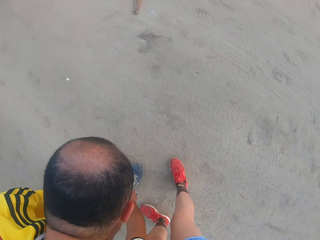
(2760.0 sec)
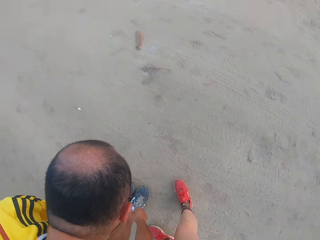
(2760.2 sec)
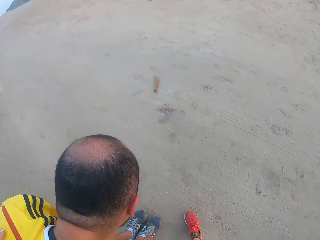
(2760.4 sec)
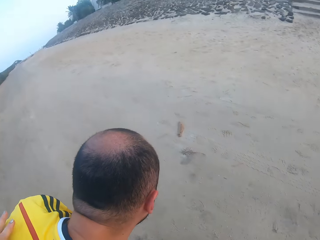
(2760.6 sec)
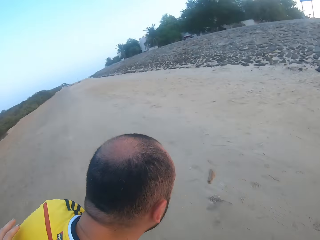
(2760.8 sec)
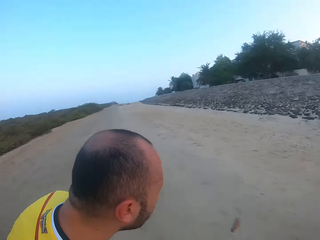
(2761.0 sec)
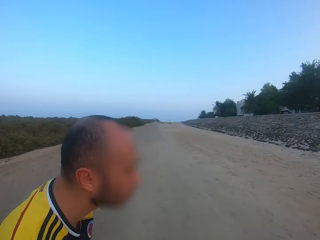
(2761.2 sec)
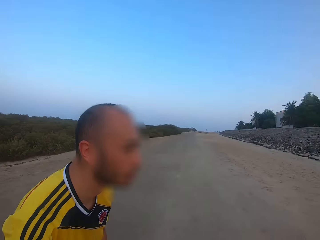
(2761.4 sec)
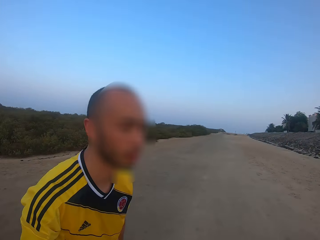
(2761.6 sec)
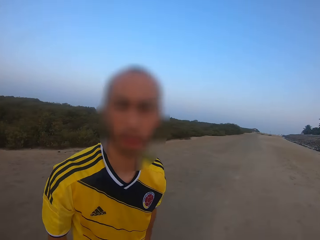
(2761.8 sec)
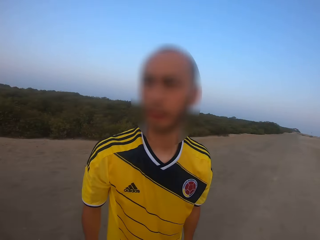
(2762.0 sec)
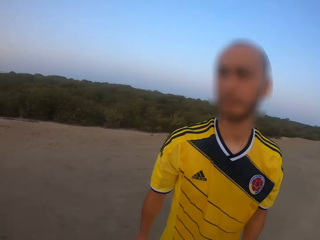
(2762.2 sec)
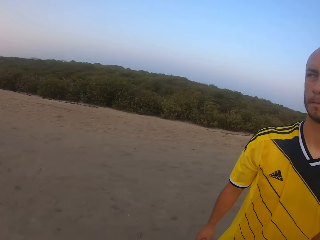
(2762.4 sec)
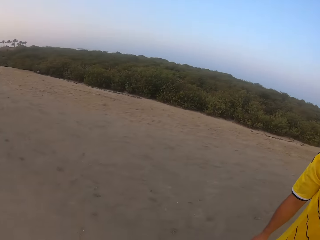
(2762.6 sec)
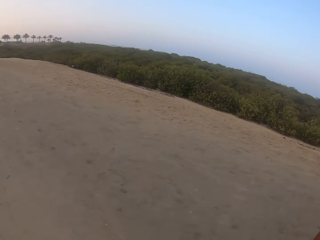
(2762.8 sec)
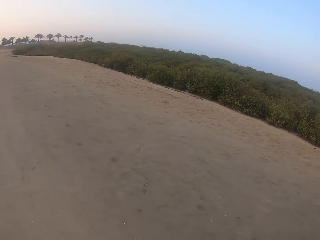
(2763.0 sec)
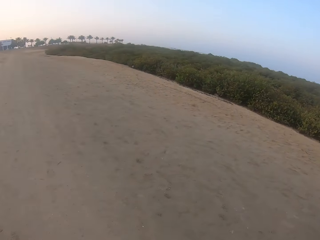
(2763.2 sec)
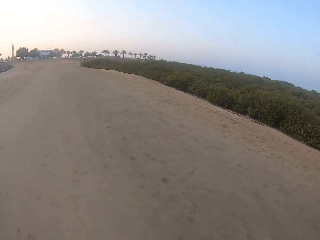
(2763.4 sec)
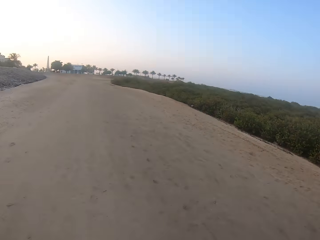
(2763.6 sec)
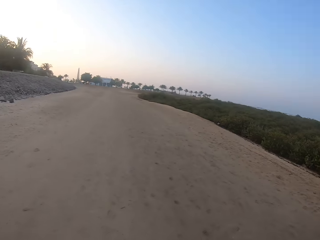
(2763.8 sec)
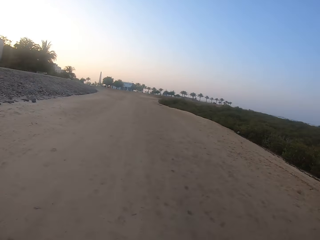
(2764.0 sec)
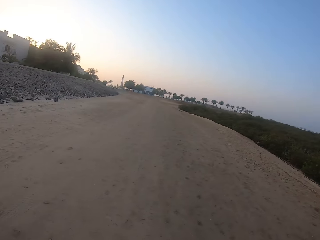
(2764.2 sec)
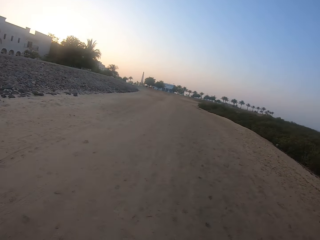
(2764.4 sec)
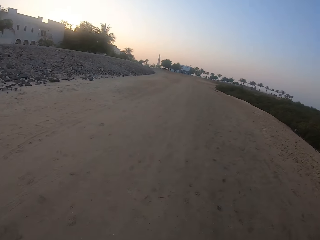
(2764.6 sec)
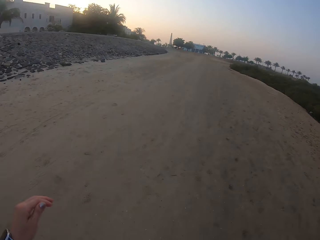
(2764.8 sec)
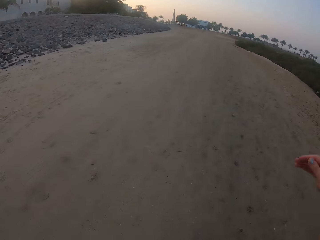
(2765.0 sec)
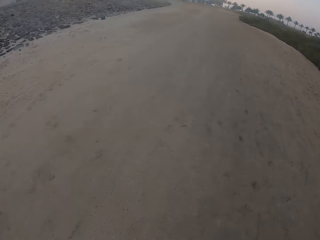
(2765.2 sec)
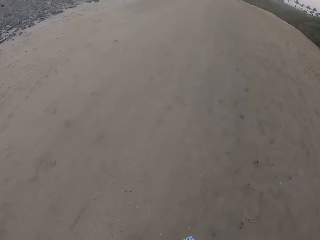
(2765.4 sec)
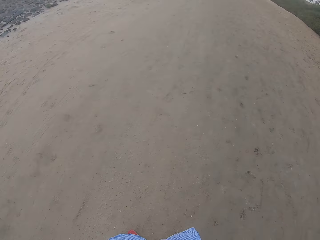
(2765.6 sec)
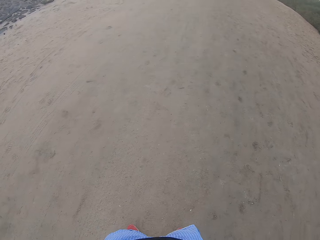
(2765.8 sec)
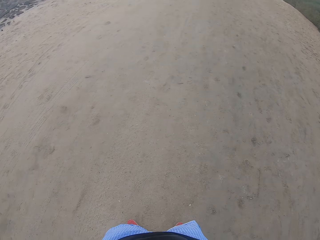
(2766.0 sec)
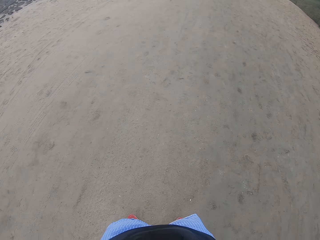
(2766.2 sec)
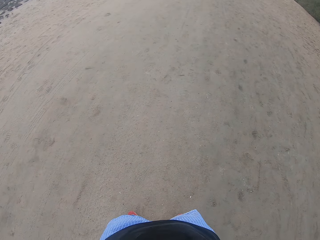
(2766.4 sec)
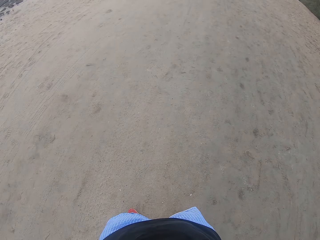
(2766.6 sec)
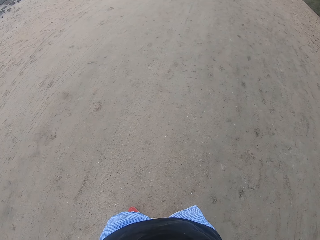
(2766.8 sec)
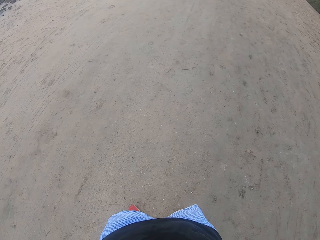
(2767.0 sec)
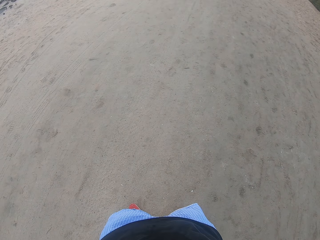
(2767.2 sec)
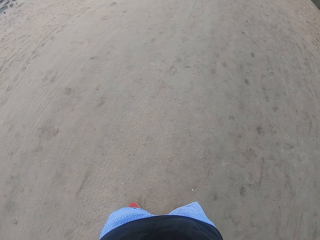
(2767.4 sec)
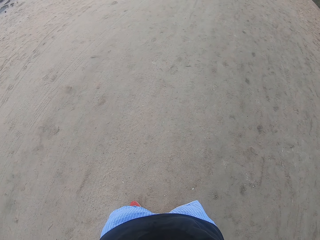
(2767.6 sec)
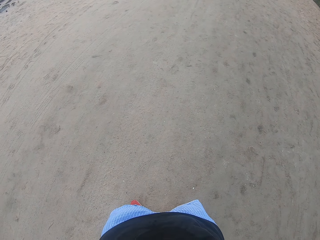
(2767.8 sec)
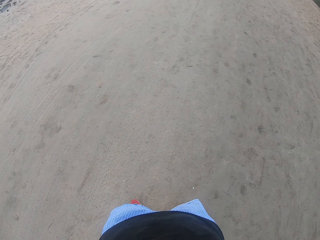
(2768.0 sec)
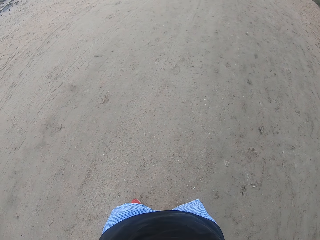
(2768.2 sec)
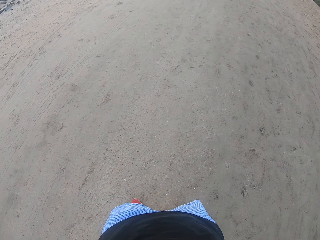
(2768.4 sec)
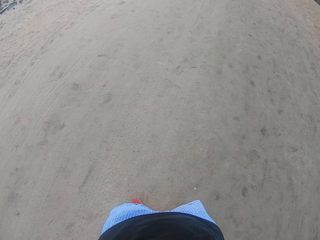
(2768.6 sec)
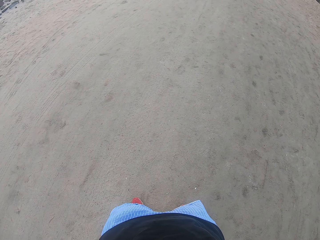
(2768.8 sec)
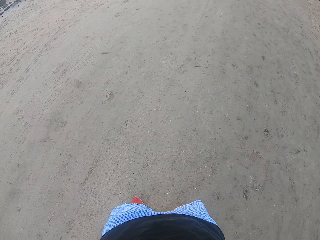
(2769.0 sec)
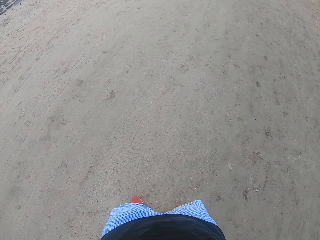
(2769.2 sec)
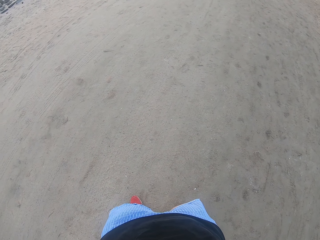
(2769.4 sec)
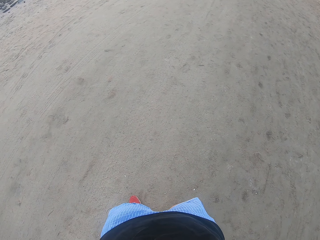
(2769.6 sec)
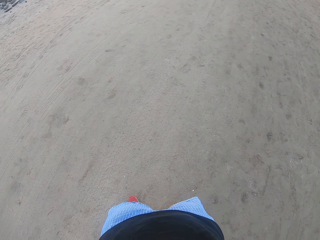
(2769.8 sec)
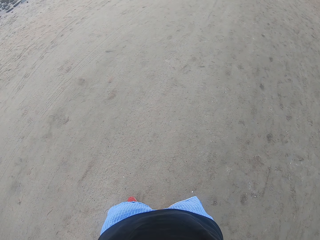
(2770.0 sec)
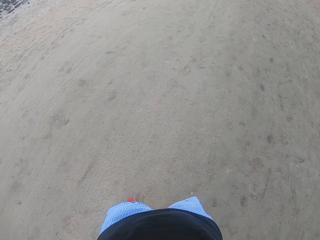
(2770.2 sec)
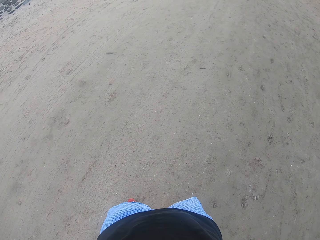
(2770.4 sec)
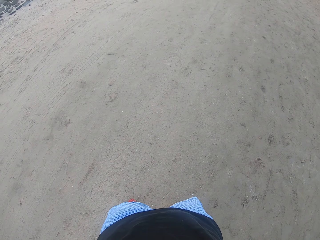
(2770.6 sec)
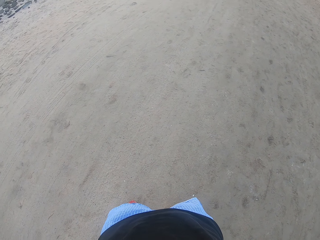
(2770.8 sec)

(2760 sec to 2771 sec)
The camera wearer exercises.

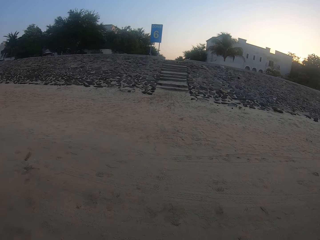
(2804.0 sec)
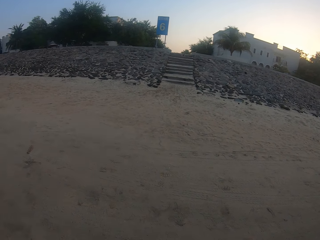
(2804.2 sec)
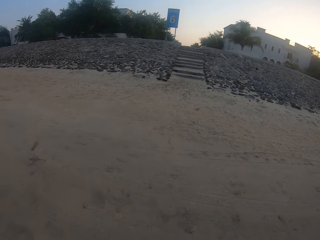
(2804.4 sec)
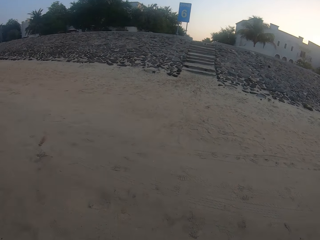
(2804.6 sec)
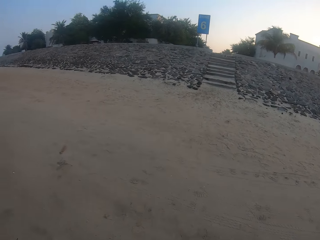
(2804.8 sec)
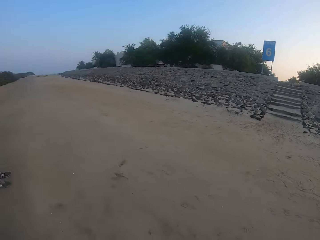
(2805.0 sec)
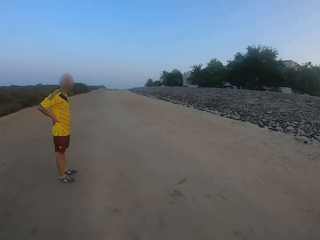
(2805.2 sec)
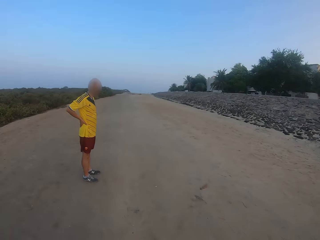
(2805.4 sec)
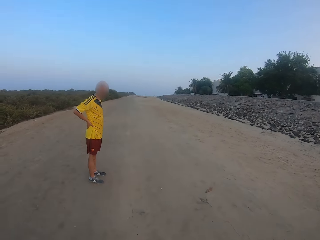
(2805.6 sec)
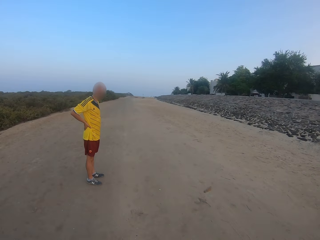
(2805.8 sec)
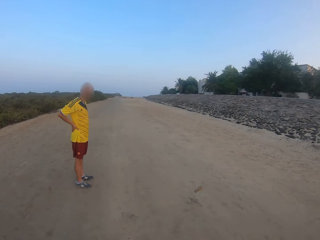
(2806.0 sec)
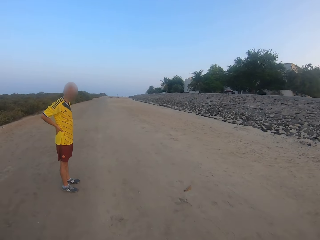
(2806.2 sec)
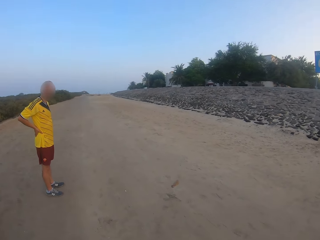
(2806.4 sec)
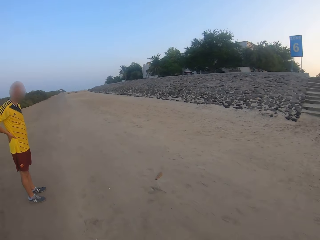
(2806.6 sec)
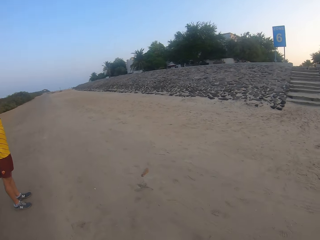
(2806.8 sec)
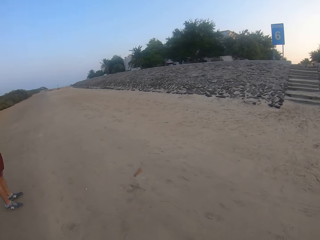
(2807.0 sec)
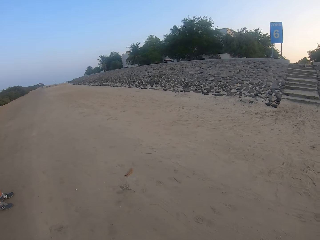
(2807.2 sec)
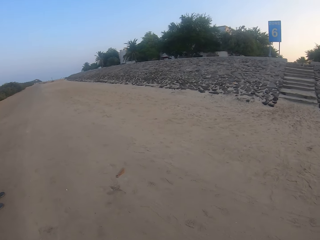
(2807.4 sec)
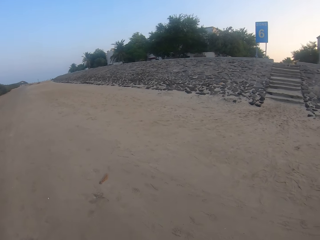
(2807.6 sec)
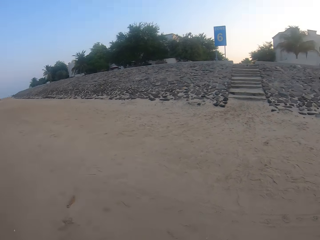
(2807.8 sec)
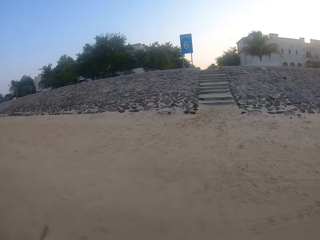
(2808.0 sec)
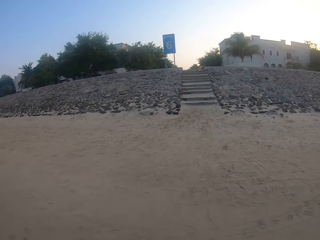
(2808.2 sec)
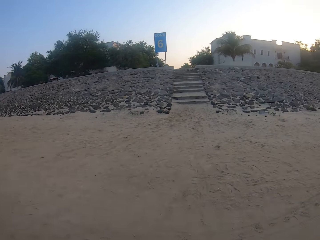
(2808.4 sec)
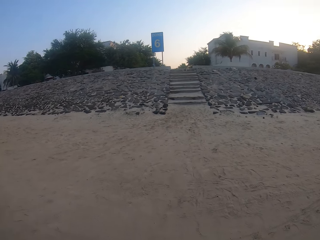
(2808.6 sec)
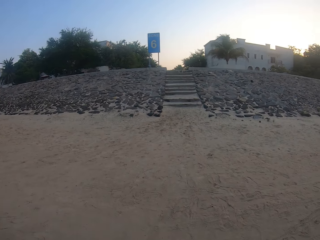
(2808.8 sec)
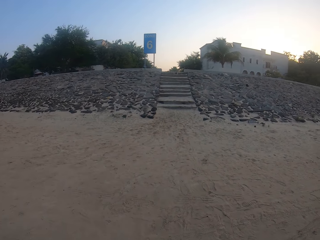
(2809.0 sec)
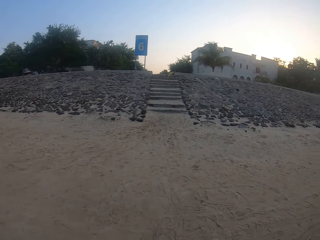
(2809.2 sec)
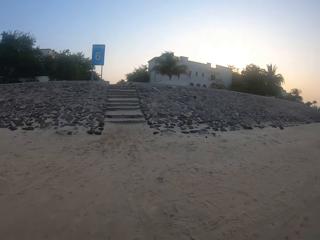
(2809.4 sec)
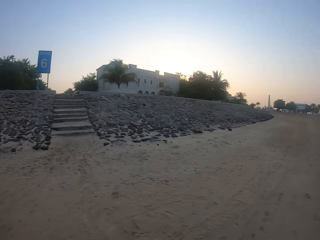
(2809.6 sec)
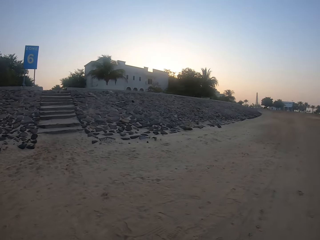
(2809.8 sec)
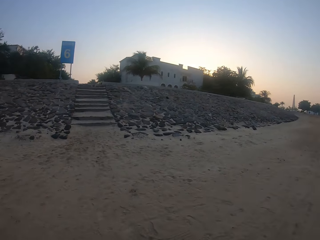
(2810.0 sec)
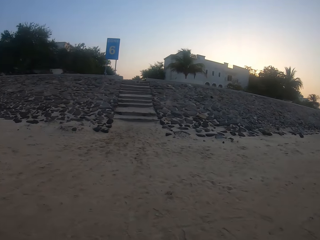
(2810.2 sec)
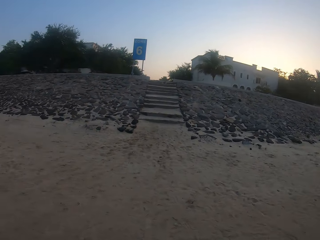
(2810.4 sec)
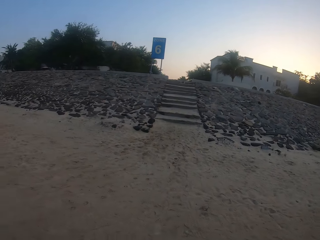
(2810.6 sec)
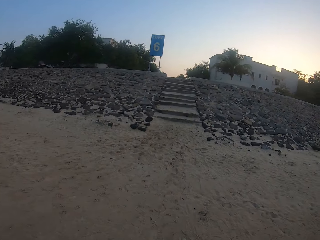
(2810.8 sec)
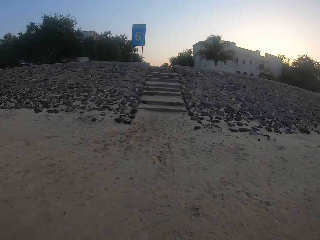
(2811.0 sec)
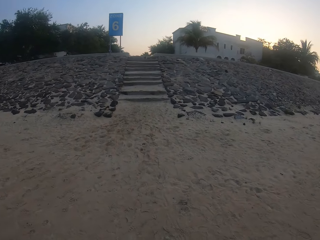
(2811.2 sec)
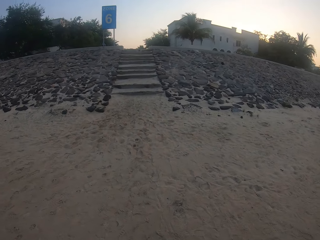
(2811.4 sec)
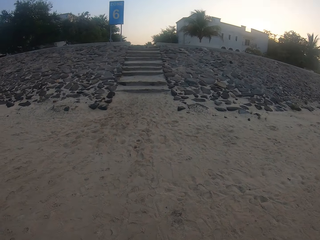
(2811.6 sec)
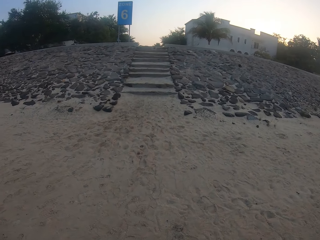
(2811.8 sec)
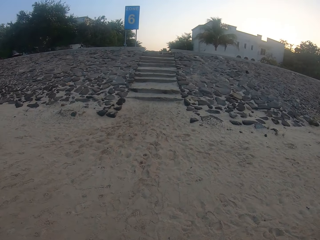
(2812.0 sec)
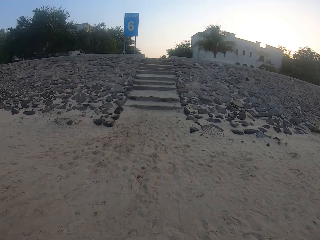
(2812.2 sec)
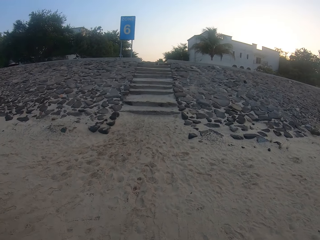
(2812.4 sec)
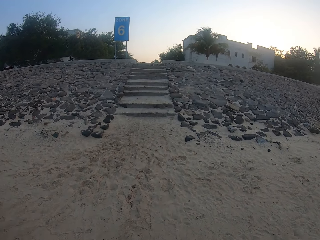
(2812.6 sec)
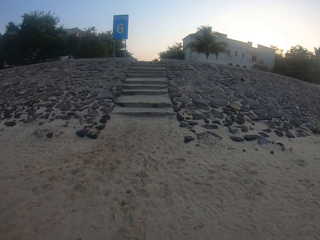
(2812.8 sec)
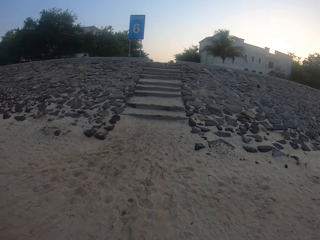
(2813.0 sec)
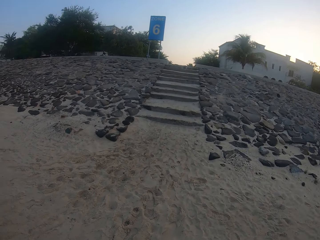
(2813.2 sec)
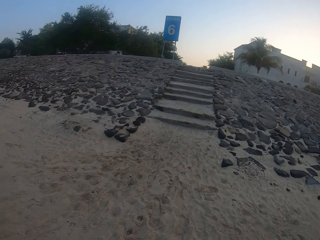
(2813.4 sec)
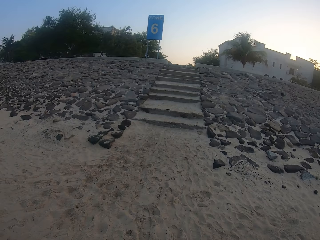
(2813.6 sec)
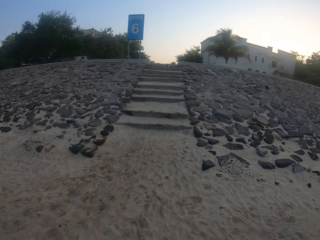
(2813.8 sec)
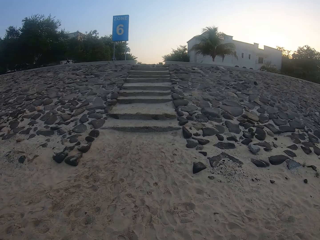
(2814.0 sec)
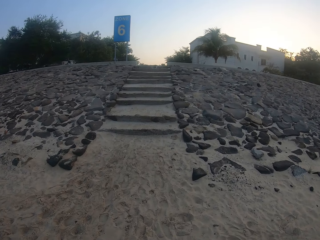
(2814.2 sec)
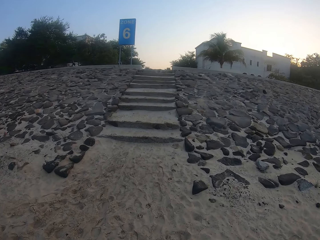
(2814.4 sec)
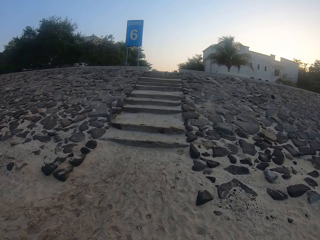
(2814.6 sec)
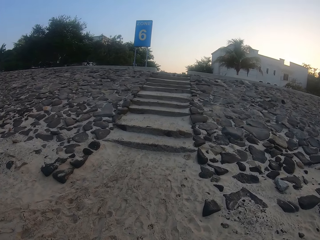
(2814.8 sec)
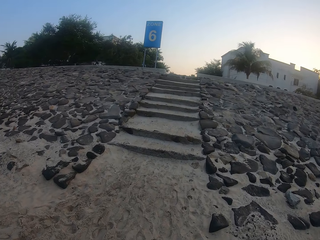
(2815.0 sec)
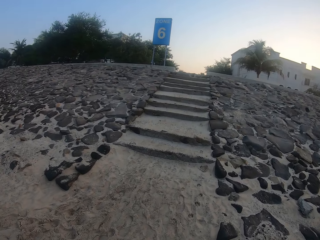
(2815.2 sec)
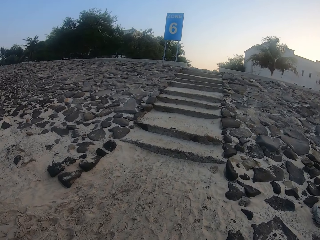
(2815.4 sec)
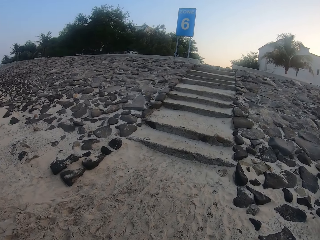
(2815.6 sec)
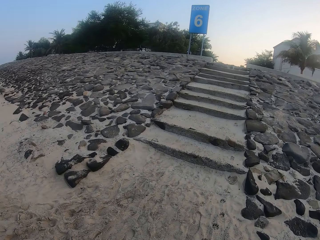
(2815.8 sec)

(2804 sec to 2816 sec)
The camera wearer looks around. They walk around.
